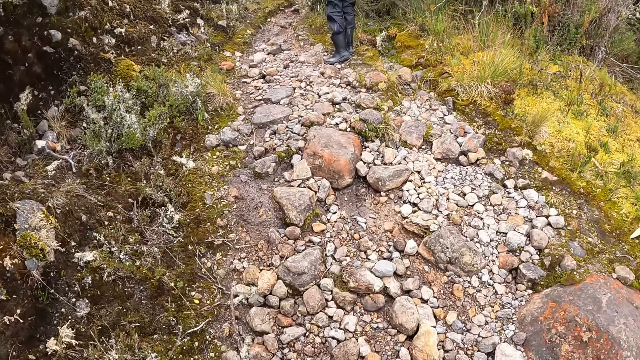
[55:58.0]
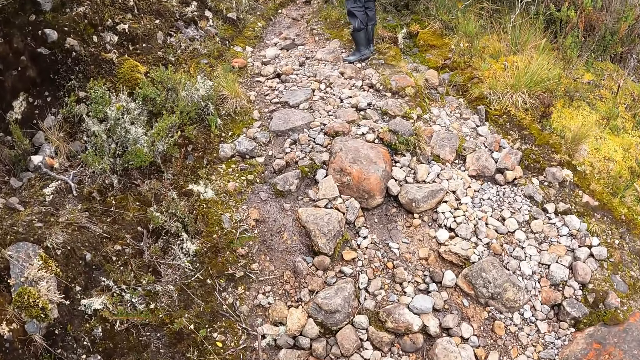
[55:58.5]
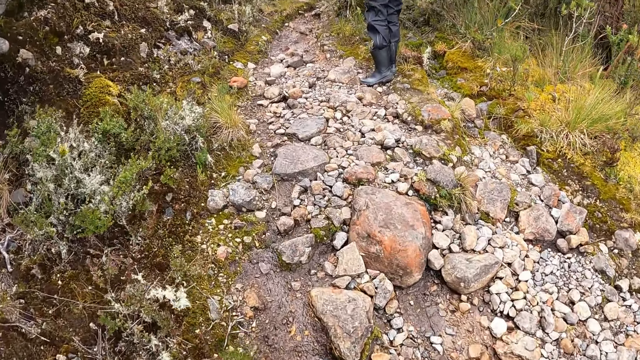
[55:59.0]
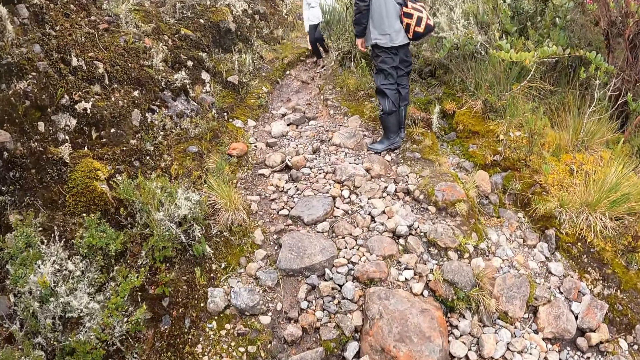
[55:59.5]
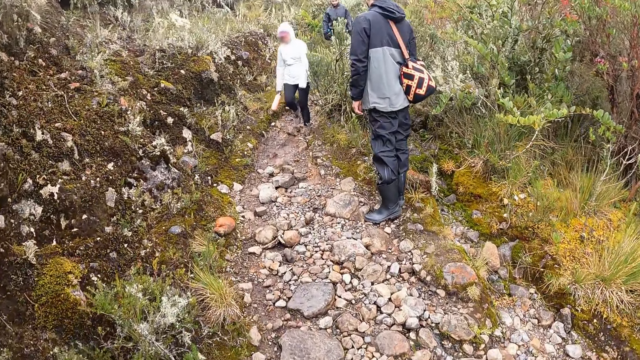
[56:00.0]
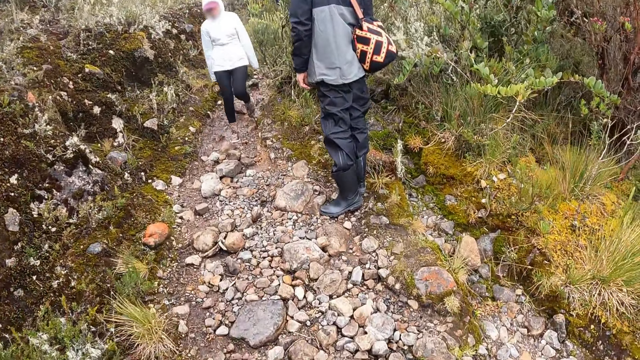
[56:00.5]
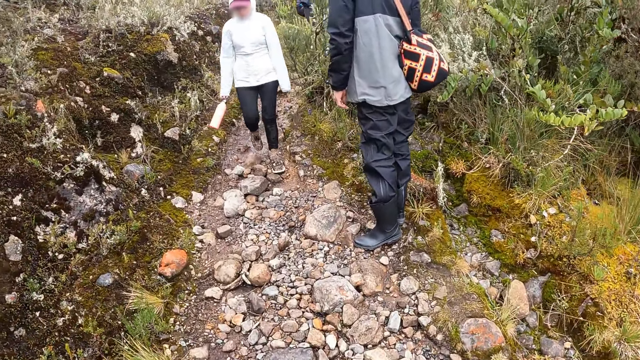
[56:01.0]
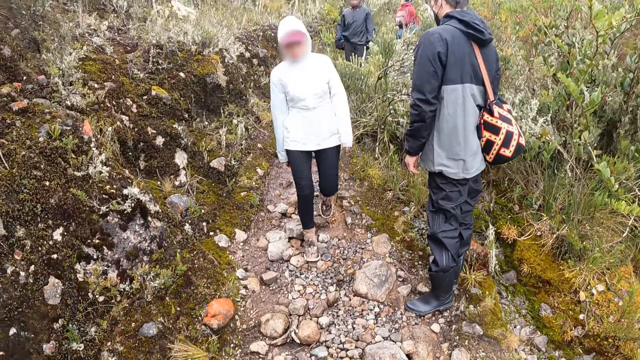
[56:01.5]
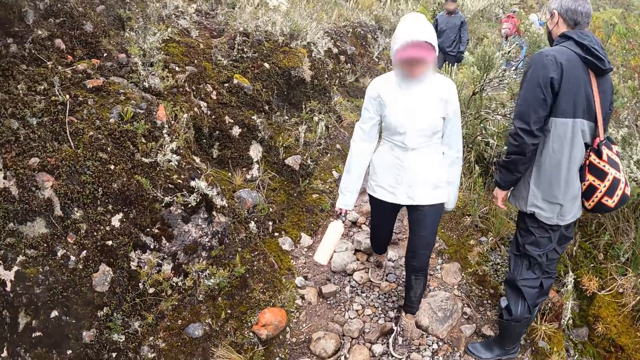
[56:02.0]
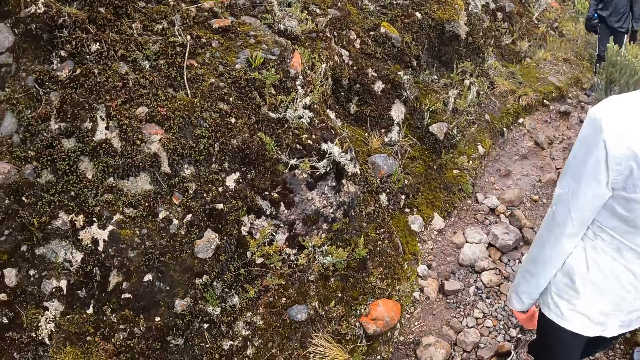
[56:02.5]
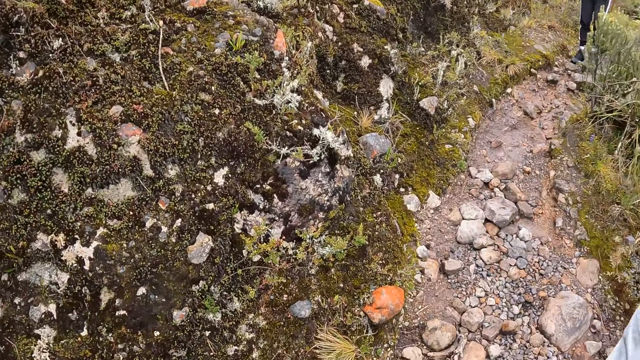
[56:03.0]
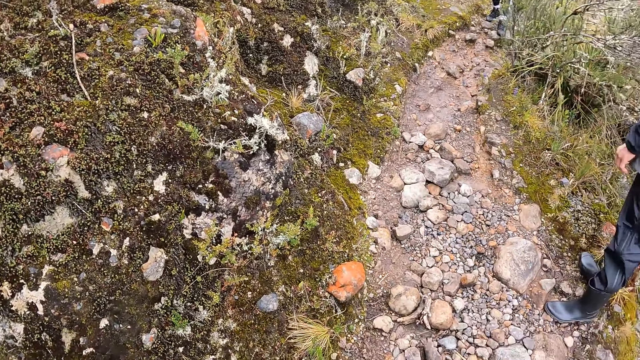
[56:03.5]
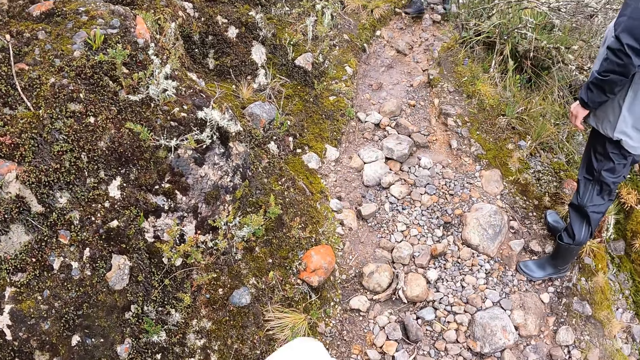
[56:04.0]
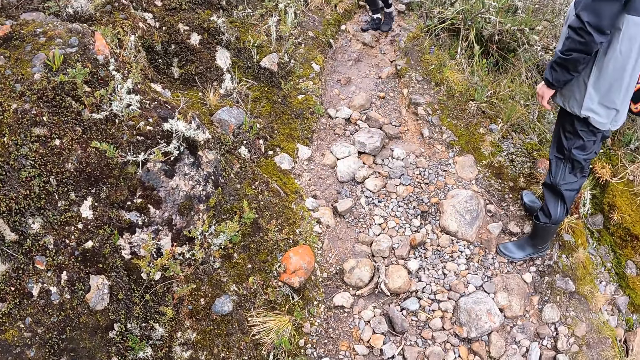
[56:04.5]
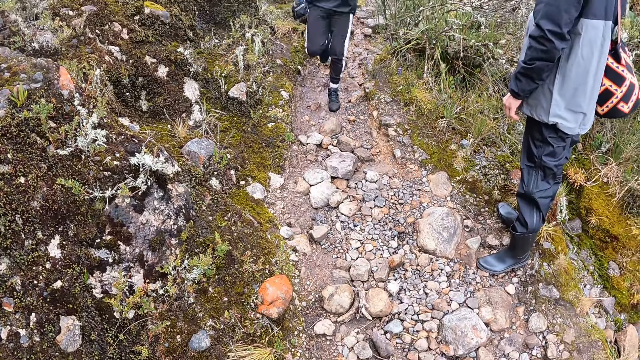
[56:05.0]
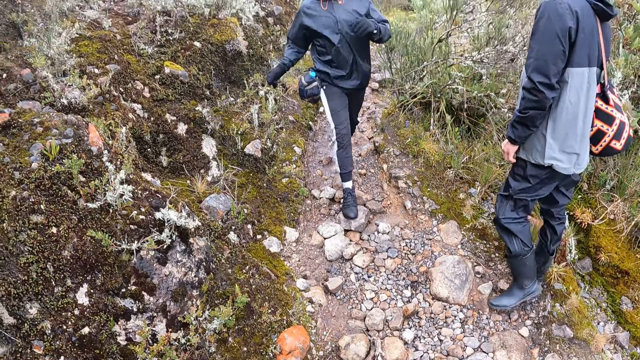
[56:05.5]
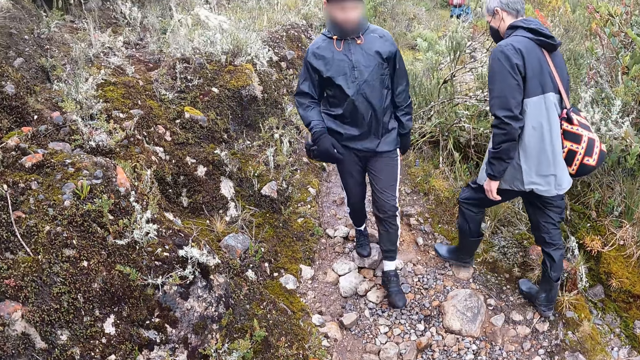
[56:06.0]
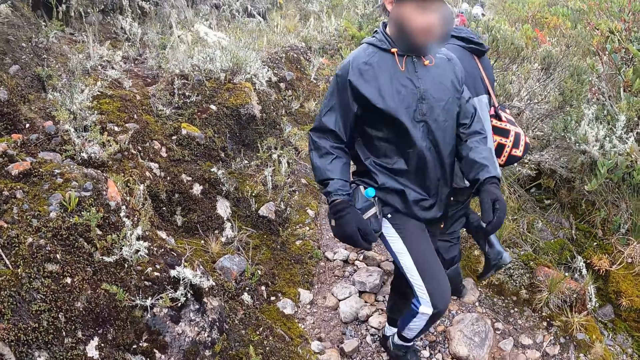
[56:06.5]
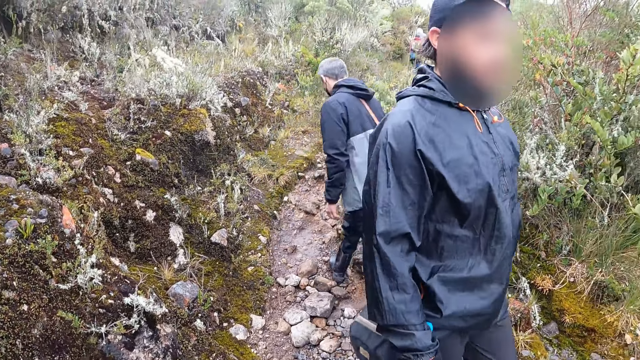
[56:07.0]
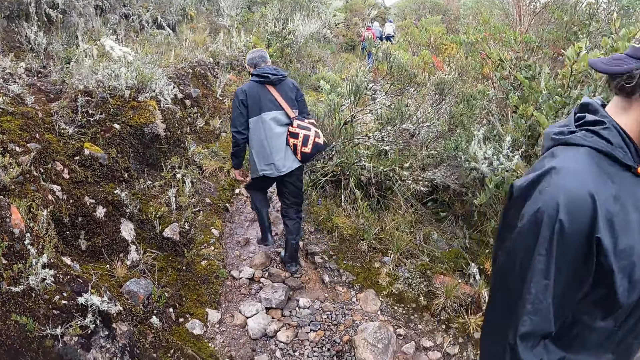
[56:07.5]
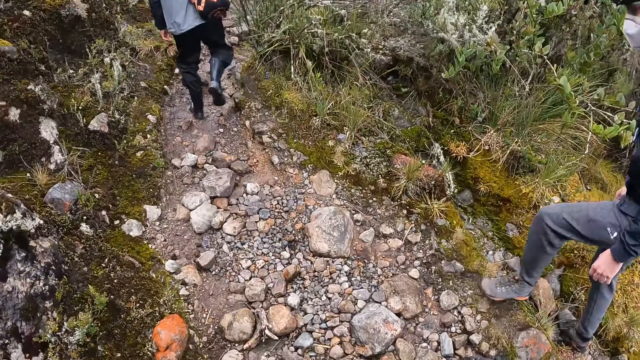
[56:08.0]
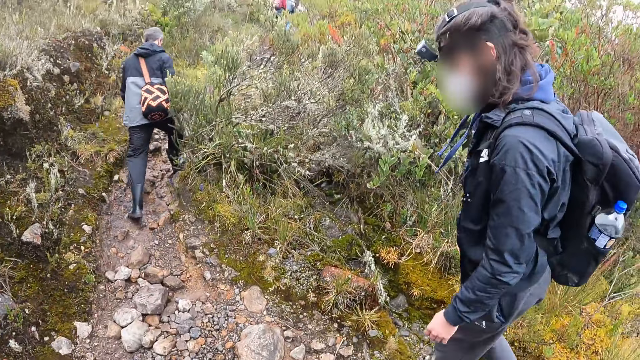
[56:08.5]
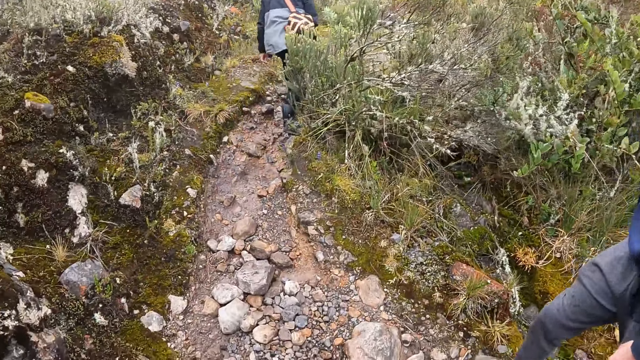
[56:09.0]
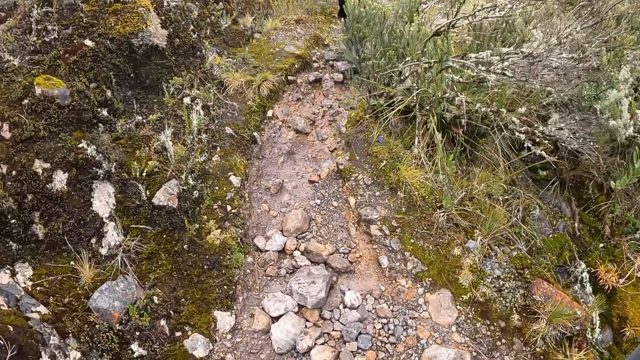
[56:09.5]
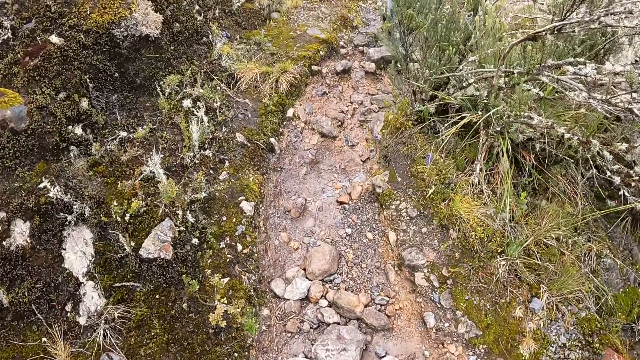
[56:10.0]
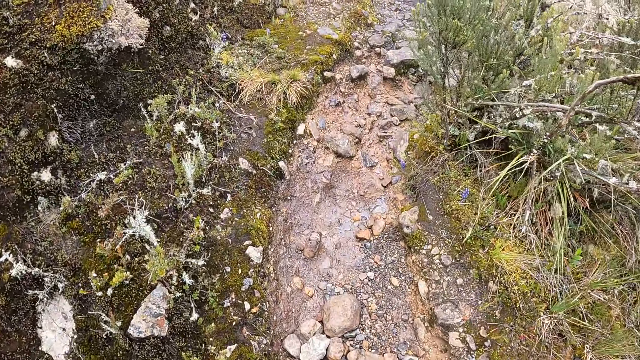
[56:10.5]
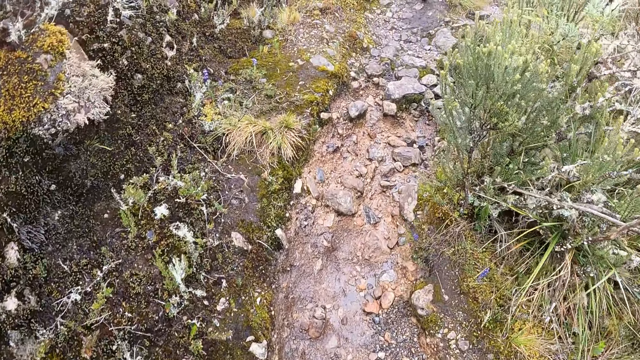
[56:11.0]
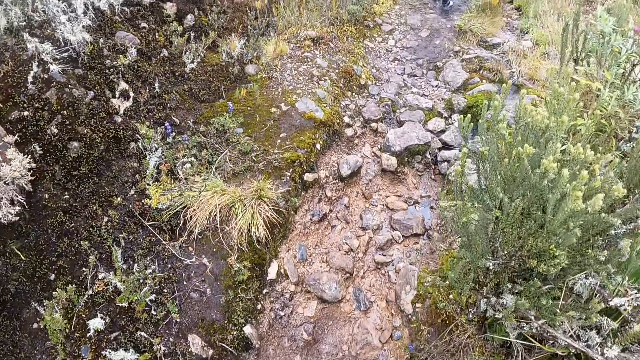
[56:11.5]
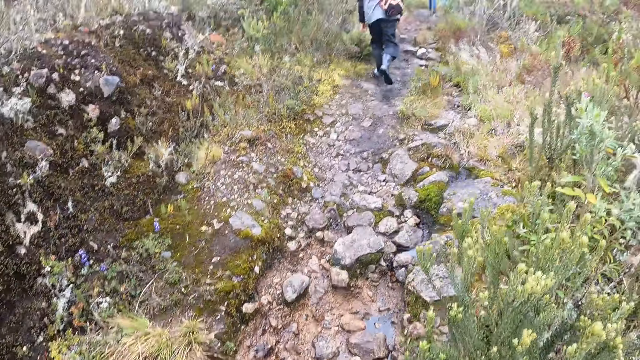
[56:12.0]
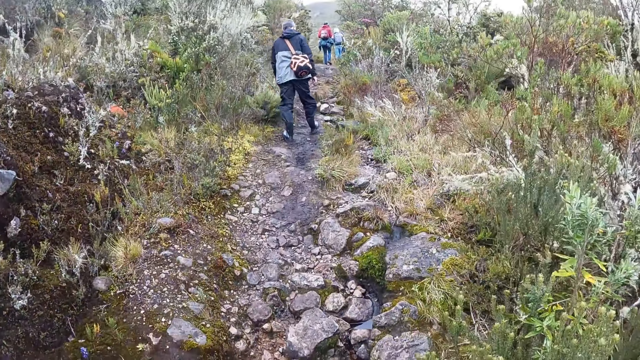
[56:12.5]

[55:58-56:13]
The camera wearer looks around the mountain. They walk through the path on the hill with the group of people.

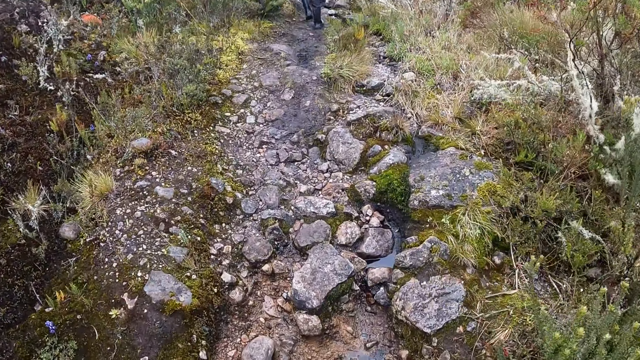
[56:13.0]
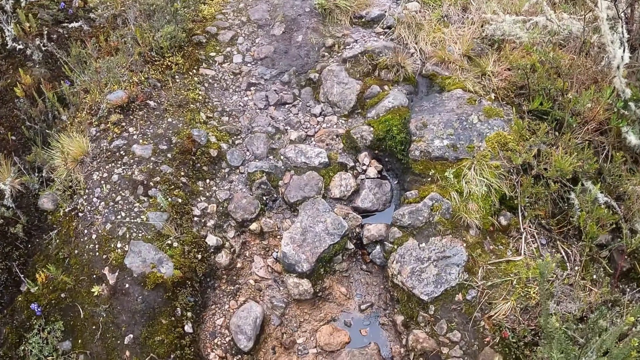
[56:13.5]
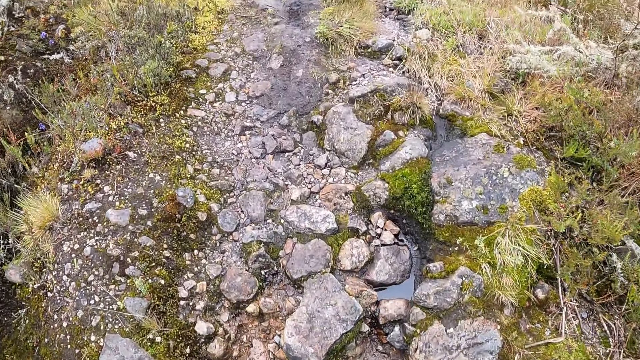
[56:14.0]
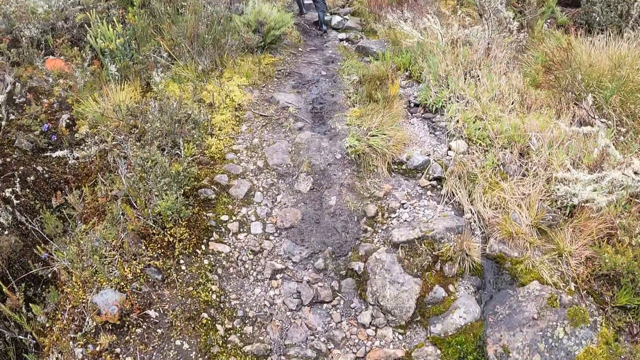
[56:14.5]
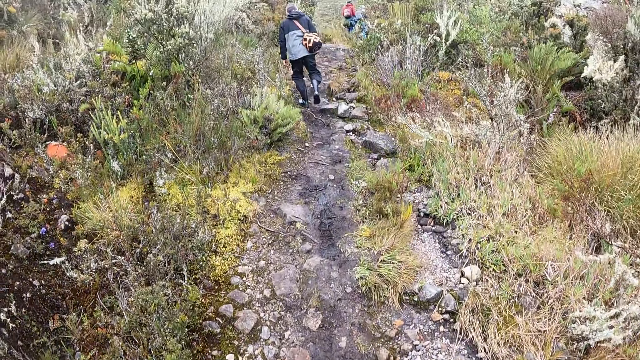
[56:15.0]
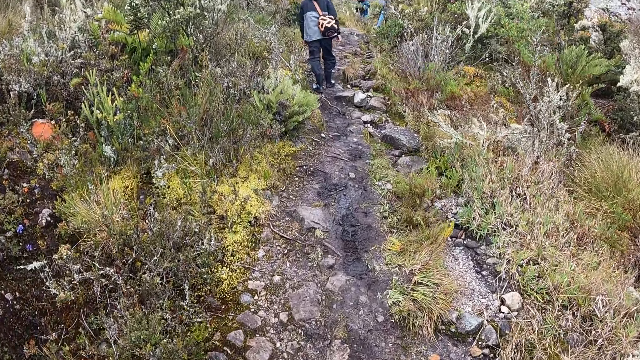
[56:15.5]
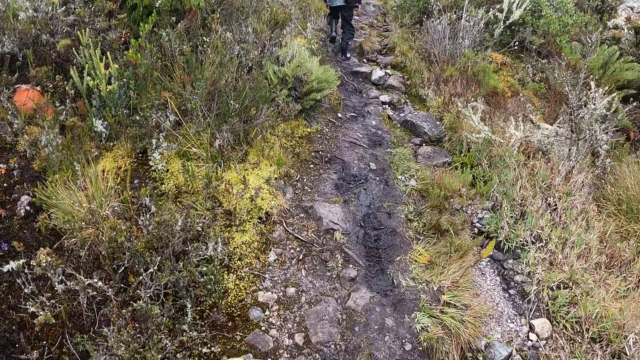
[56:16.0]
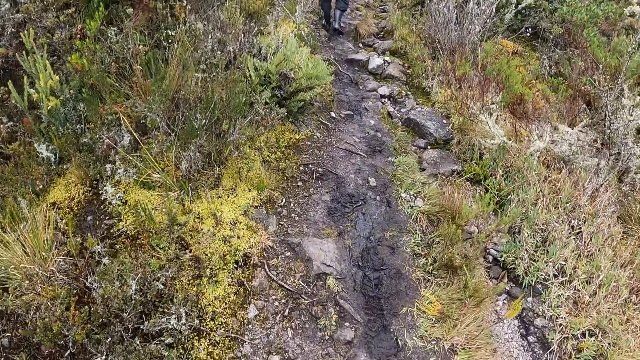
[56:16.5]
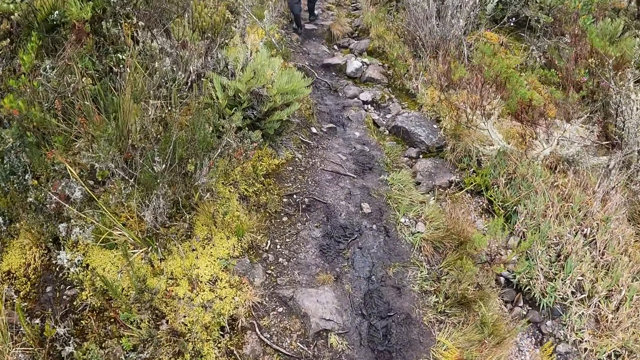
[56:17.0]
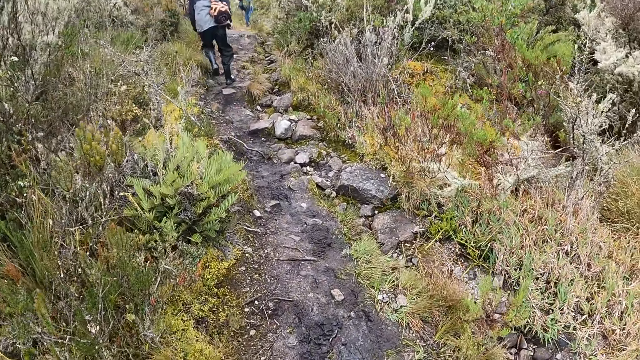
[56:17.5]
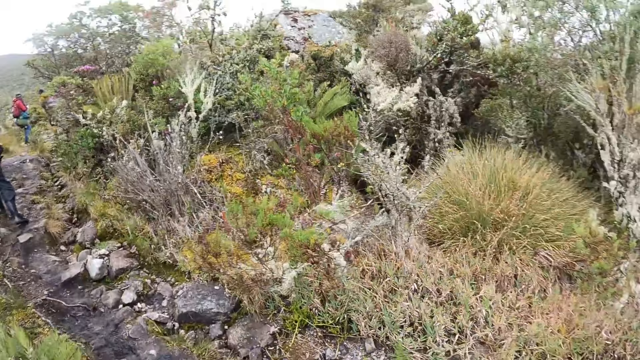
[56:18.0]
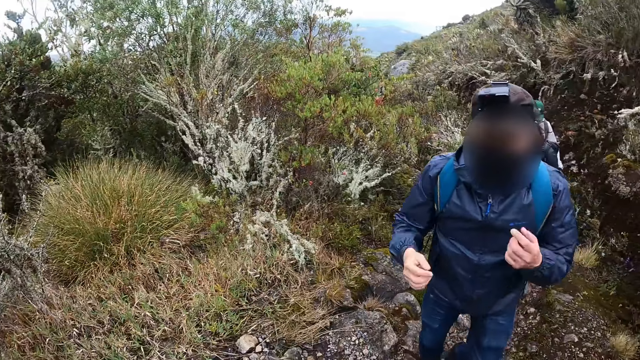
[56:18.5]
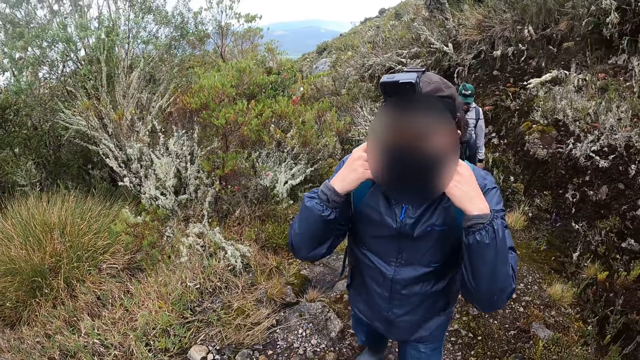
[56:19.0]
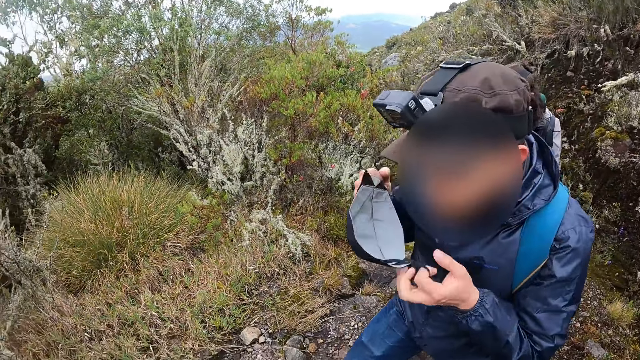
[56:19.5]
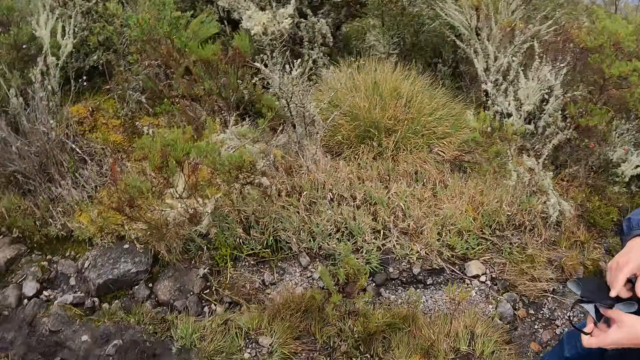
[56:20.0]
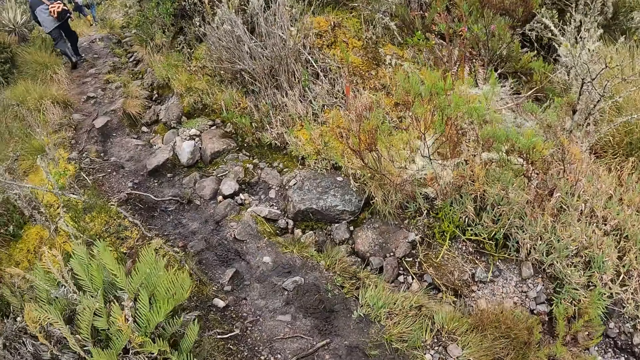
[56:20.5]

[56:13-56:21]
The man takes off a face mask on his face with his hands. The camera wearer looks around the mountain.
